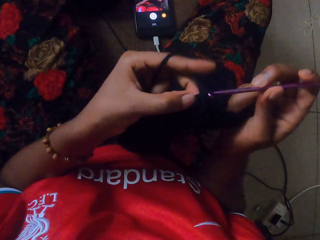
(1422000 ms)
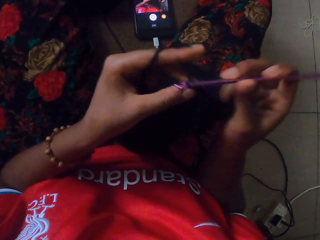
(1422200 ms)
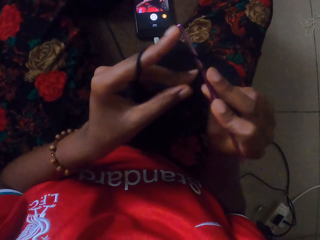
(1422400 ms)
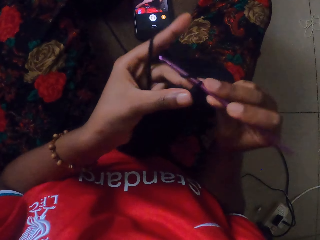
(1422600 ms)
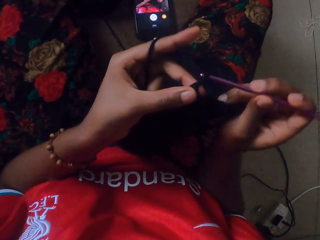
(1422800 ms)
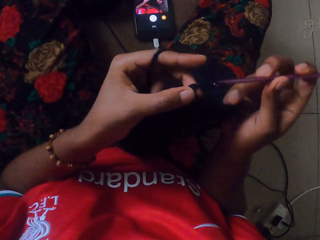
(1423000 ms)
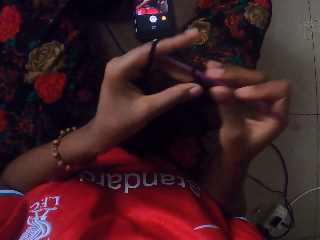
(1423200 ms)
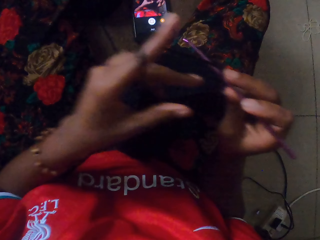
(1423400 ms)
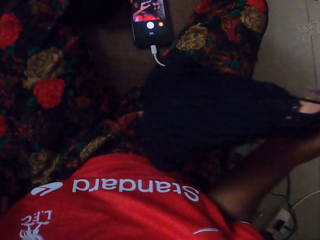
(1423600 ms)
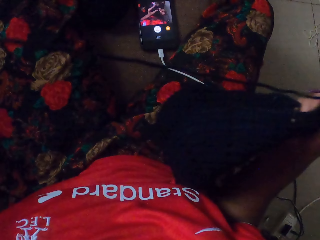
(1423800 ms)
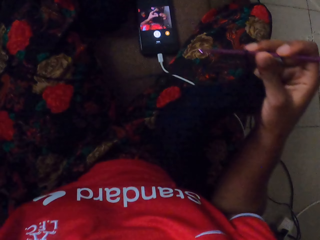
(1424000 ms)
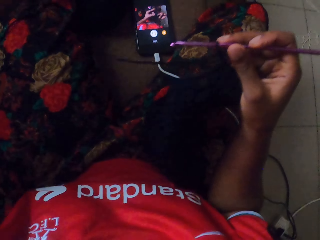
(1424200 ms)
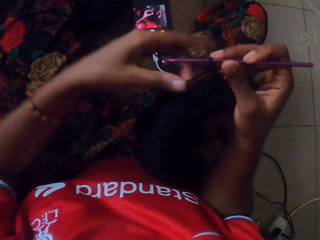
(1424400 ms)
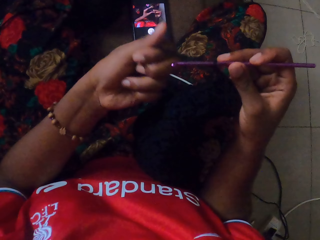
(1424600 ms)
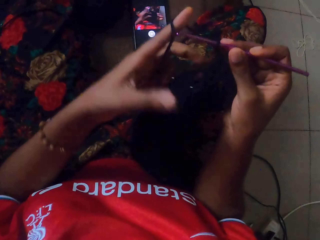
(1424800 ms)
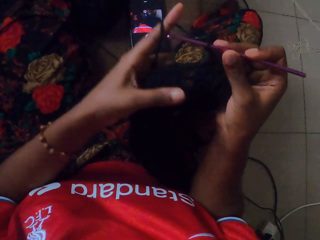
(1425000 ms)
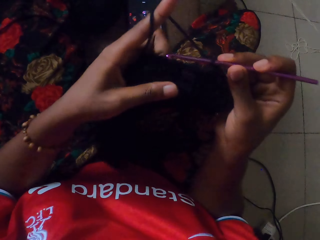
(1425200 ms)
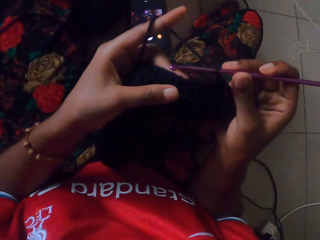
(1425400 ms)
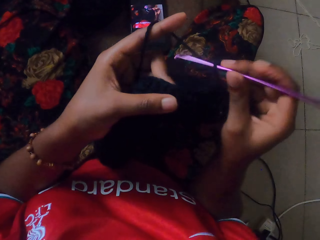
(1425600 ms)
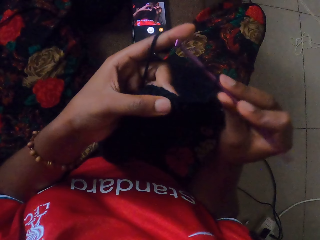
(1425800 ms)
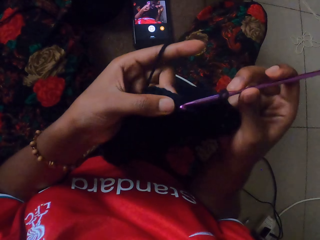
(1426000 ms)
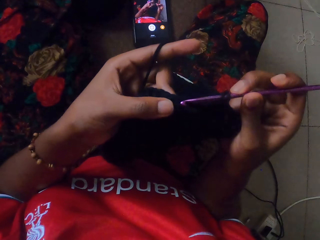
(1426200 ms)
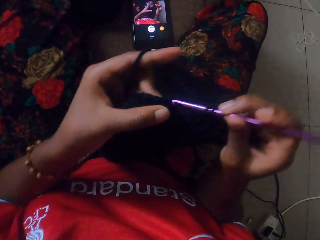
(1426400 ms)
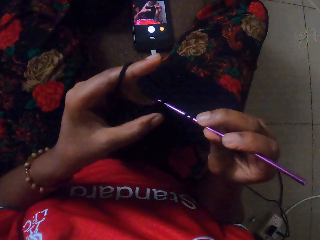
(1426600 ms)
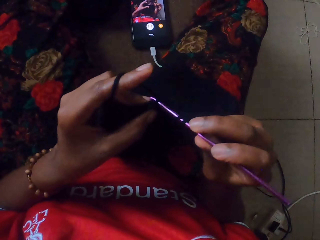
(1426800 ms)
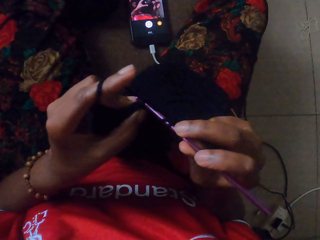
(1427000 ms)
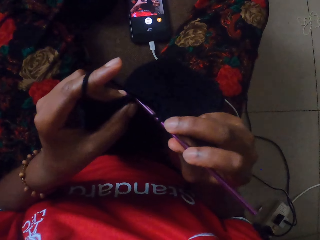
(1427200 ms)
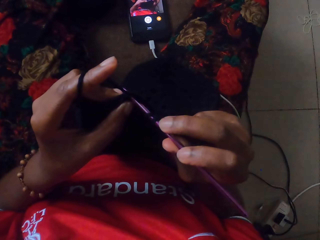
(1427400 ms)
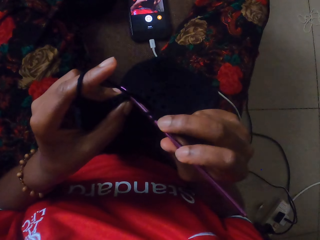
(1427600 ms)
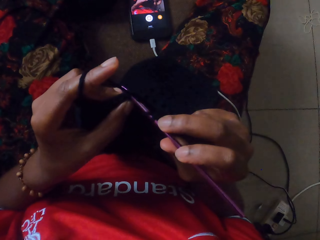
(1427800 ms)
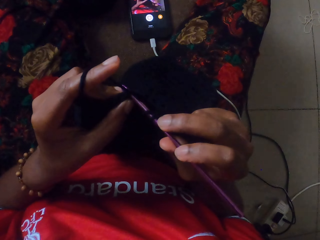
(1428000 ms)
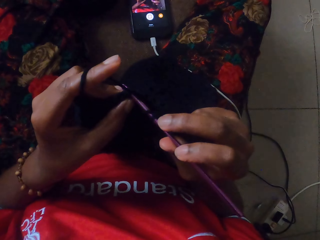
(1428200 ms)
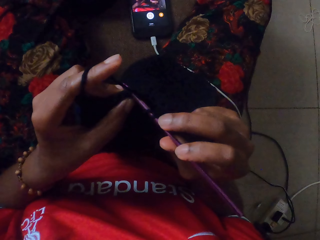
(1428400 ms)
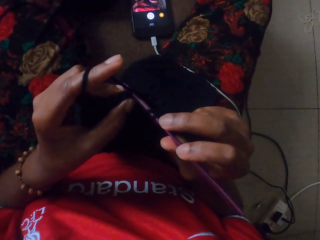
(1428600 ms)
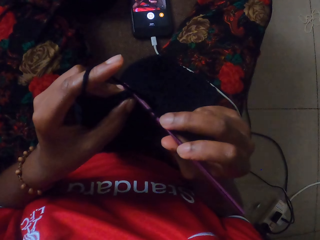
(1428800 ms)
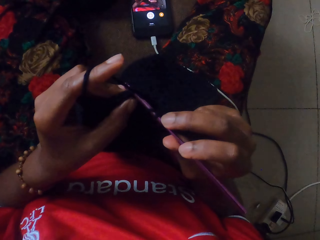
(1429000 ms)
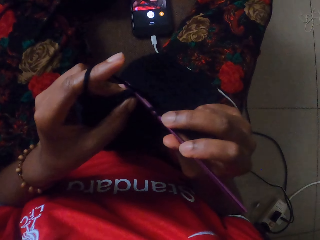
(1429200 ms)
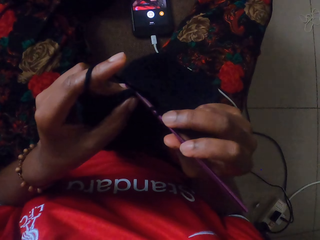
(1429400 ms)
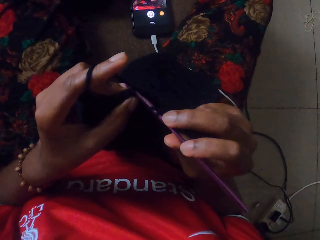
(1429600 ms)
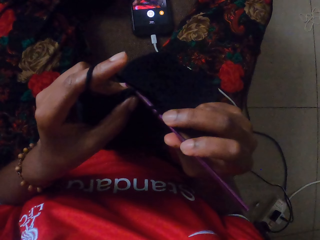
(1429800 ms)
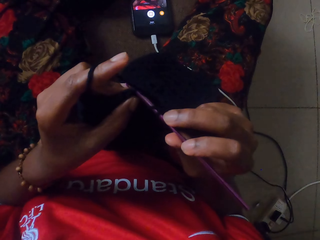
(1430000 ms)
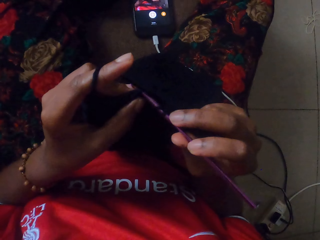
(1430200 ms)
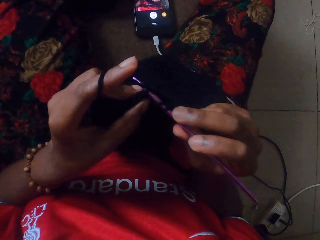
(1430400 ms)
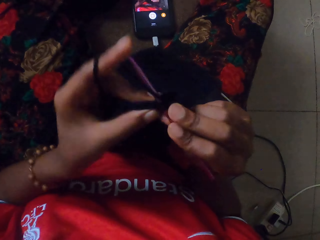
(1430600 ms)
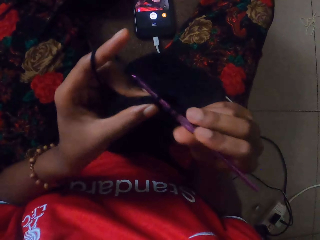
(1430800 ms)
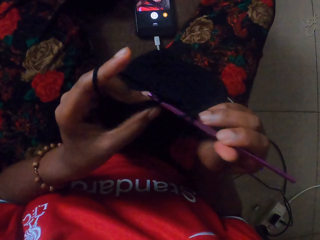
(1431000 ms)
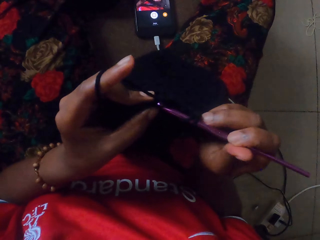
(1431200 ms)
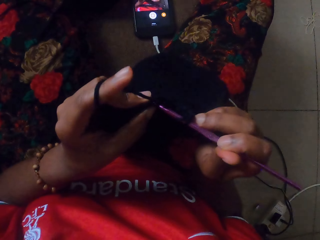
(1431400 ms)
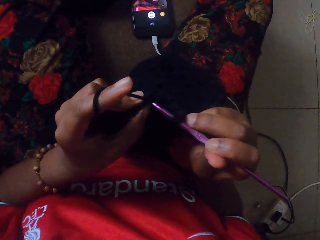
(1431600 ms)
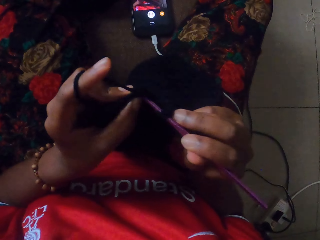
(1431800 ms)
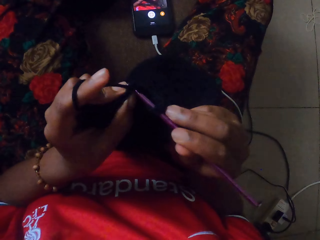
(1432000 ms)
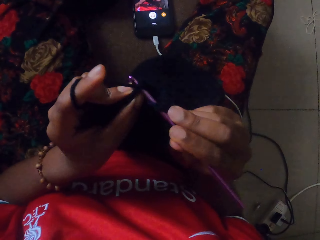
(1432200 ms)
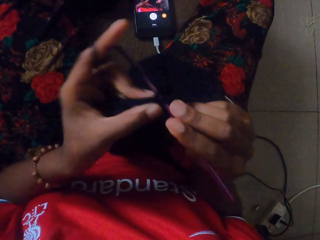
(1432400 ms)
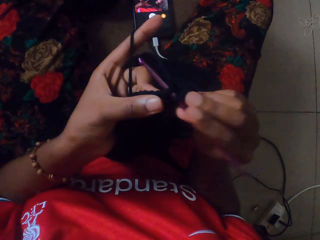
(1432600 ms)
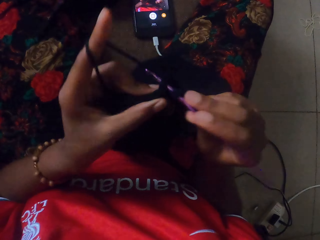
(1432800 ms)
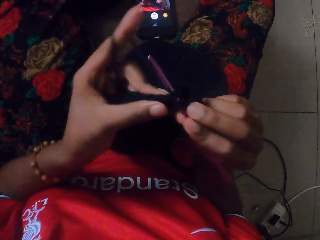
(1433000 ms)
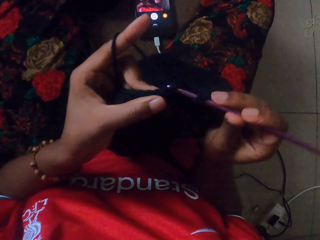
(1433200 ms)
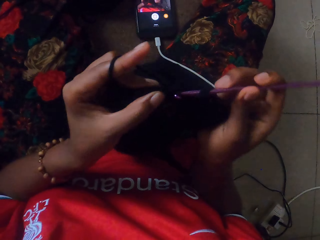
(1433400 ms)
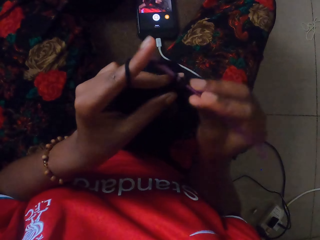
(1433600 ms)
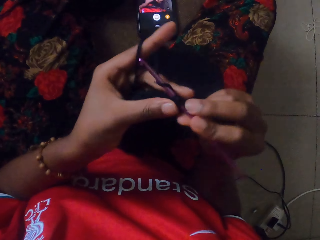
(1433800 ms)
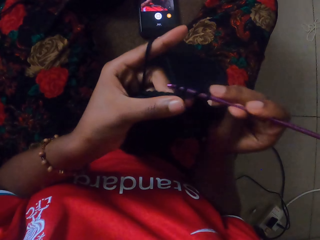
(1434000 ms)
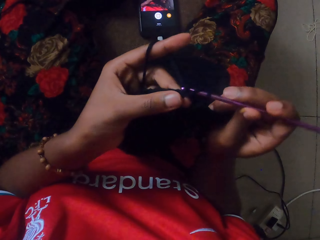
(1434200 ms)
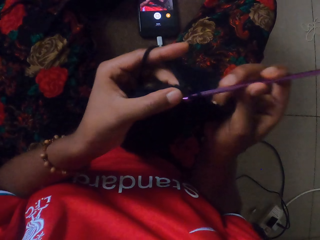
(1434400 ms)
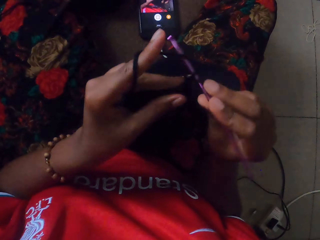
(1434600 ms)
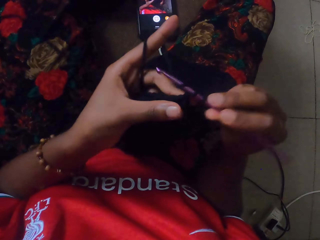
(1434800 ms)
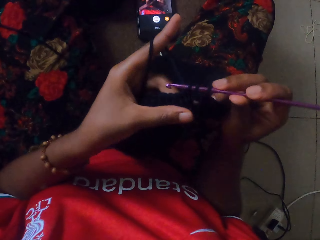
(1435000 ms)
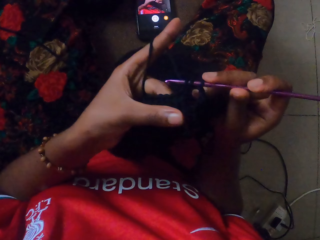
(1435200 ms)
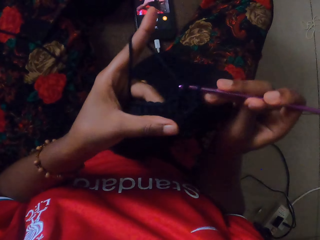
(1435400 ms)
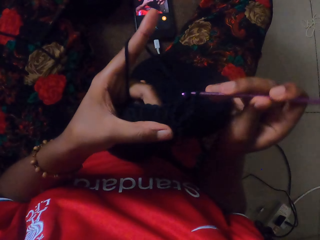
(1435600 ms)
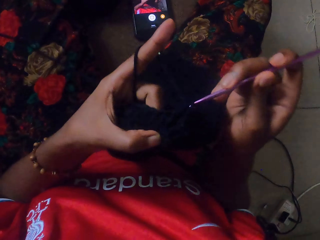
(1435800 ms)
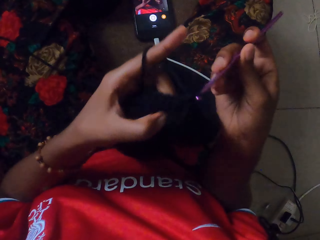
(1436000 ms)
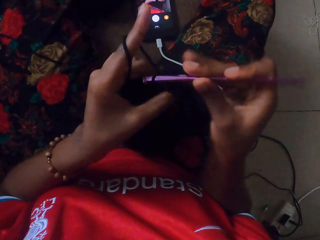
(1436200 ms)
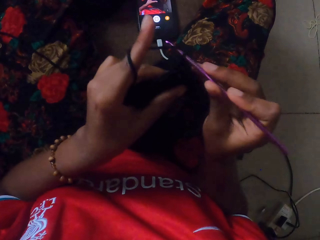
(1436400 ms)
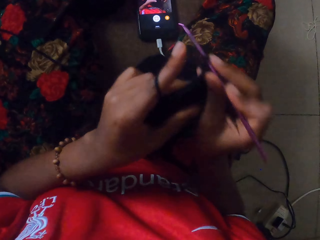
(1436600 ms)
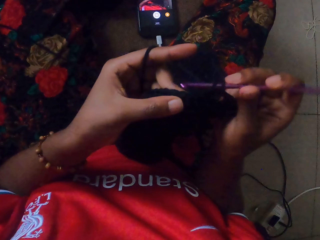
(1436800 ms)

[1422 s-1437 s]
The camera wearer pulls the wool with her left hand. She crochets the wool with the crochet hook in her right hand. She holds the wool and the crochet hook with her hands. She stares at the fabric. She crochets the wool with the crochet hook in her right hand.

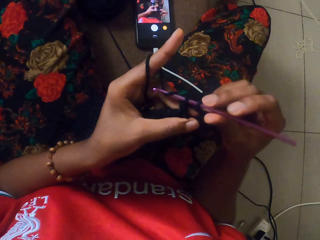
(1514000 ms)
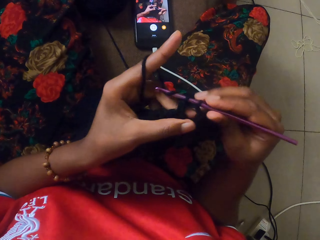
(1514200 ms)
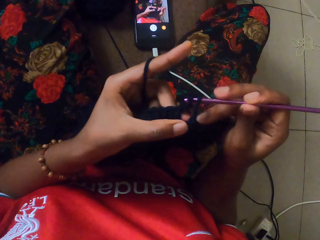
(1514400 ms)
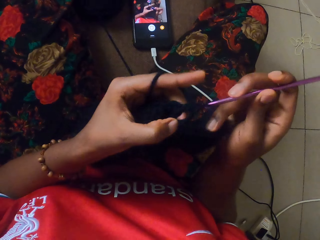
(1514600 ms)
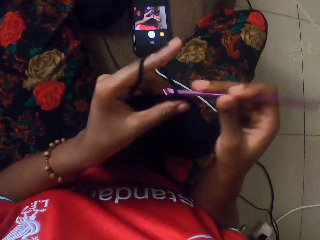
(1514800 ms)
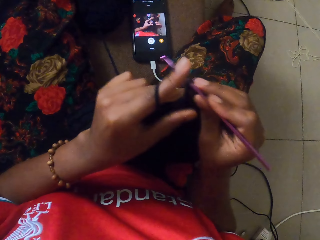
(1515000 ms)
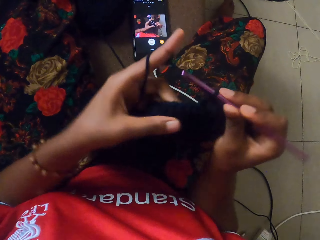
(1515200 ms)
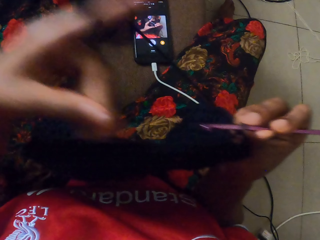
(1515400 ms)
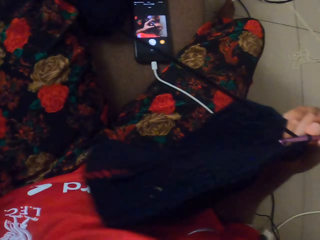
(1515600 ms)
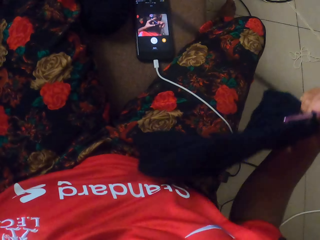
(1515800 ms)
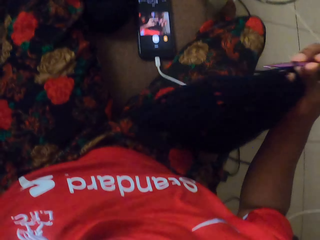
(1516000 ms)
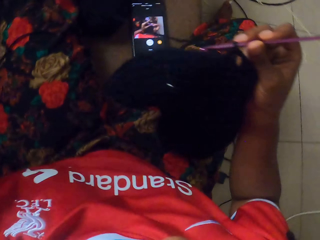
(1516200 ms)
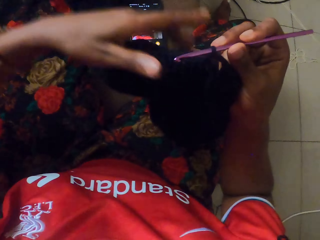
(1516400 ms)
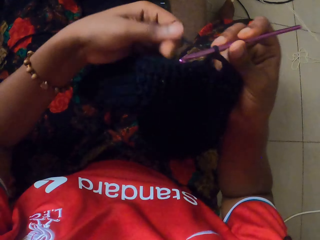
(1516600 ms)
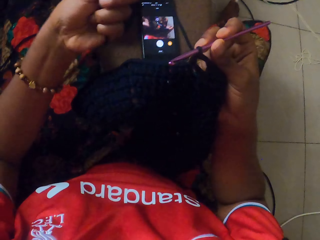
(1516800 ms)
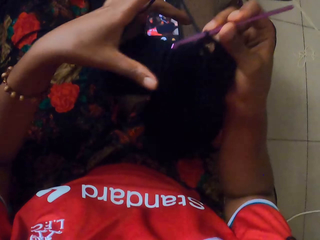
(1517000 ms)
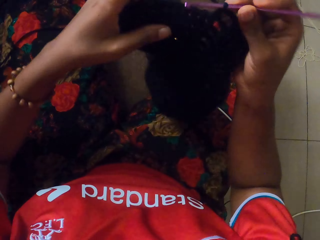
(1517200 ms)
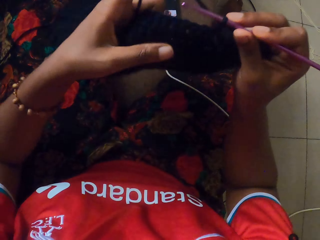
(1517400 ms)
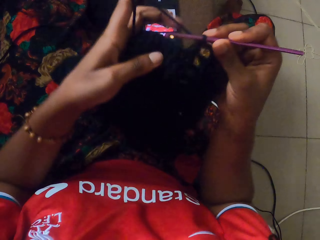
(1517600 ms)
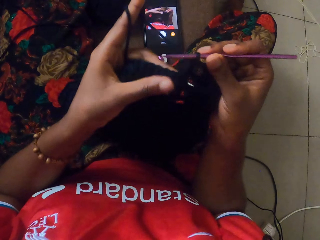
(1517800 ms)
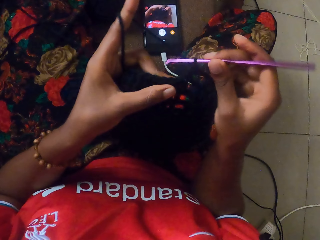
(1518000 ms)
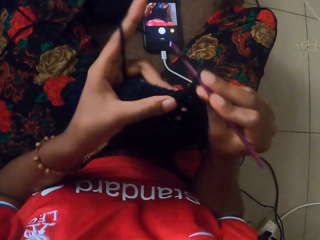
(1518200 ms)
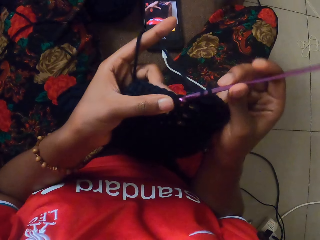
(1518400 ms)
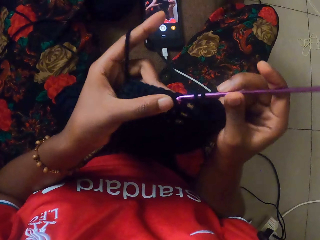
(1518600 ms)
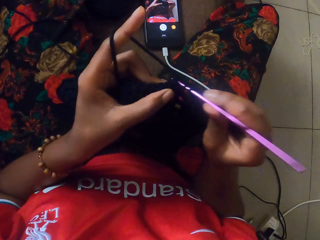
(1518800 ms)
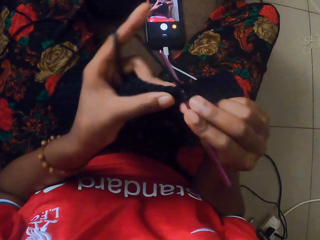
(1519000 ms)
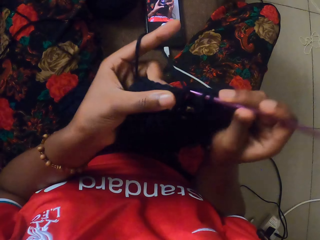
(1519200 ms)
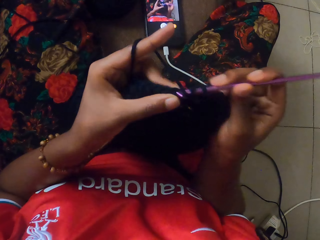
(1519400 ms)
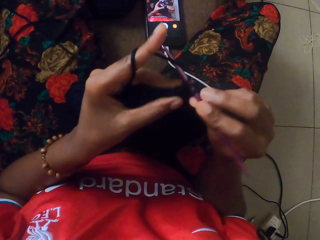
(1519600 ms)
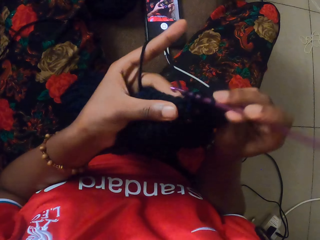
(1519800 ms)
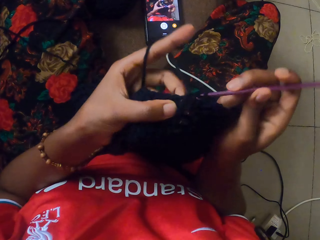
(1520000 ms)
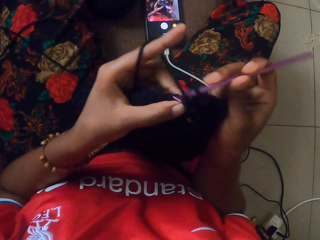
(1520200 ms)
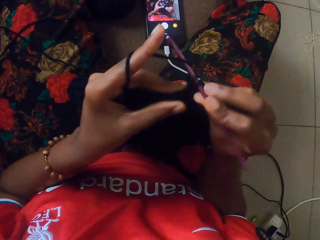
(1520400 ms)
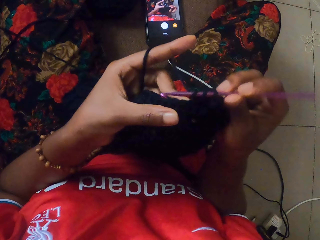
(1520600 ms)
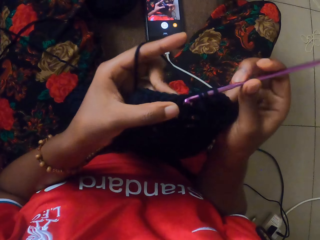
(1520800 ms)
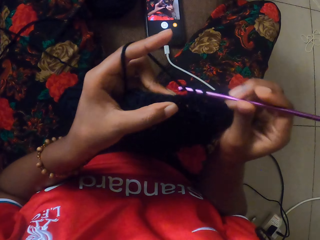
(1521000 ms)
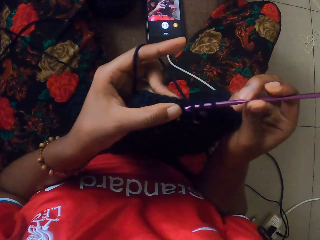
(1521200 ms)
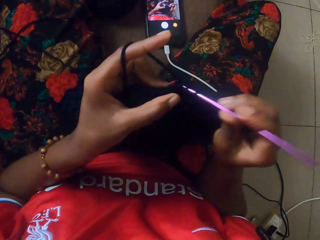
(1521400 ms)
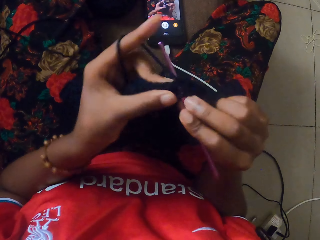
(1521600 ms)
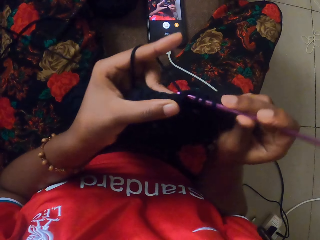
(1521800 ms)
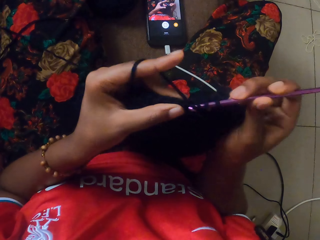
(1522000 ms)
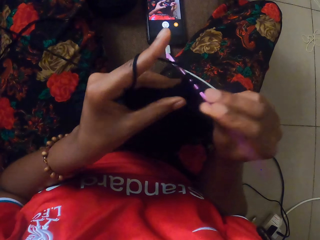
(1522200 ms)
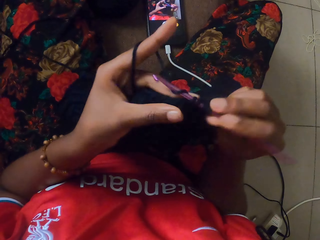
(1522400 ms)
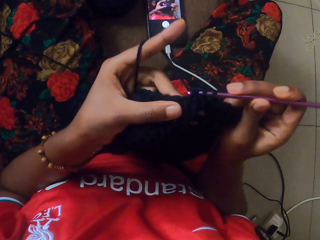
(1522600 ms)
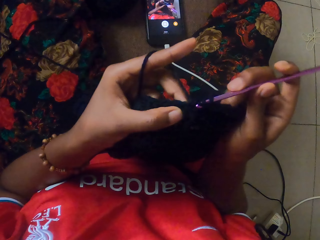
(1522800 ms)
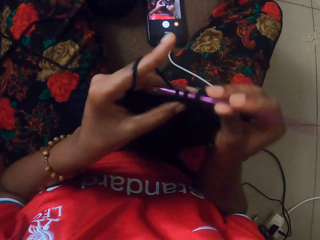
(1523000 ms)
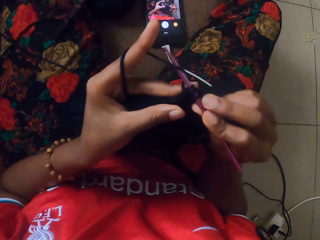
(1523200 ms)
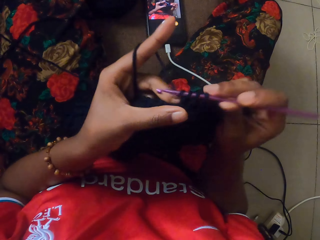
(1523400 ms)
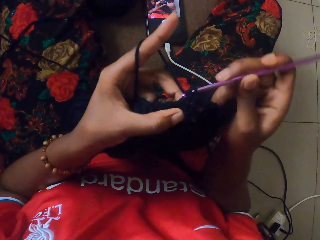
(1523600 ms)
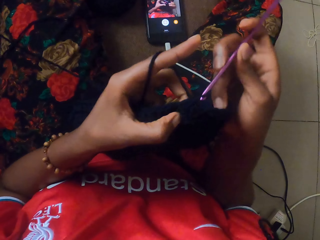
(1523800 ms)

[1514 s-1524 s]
The camera wearer pulls the wool with her left hand. She crochets the wool with the crochet hook in her right hand.
